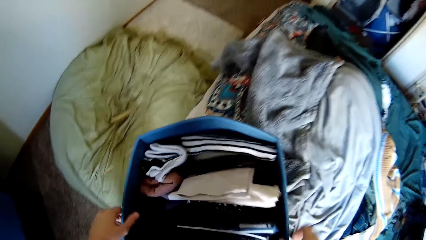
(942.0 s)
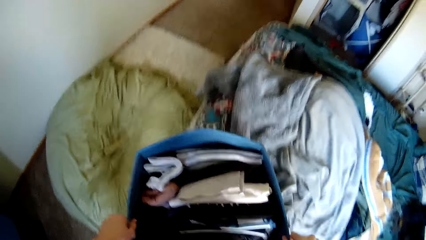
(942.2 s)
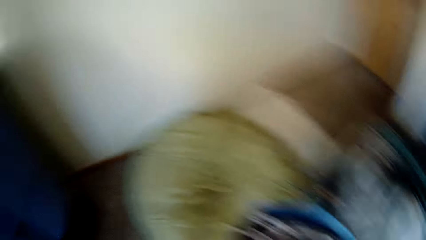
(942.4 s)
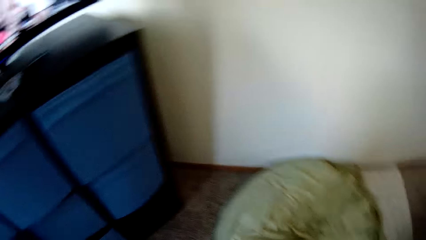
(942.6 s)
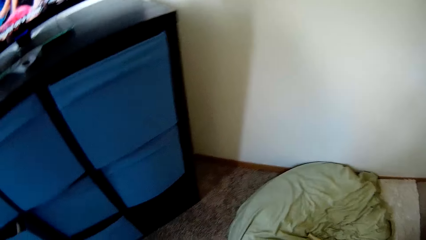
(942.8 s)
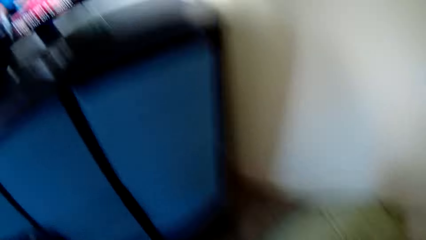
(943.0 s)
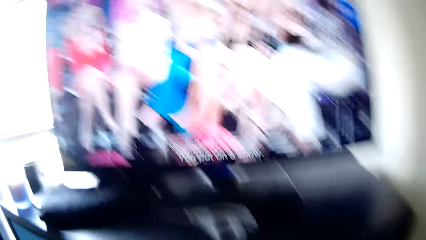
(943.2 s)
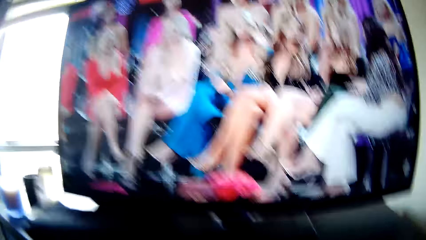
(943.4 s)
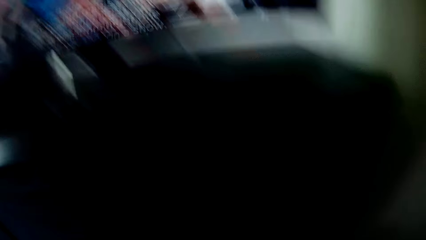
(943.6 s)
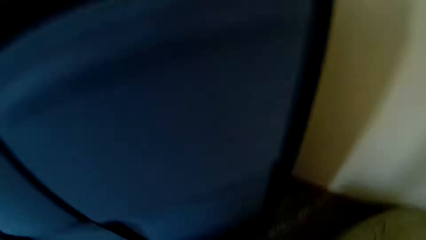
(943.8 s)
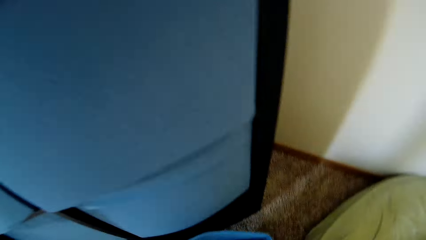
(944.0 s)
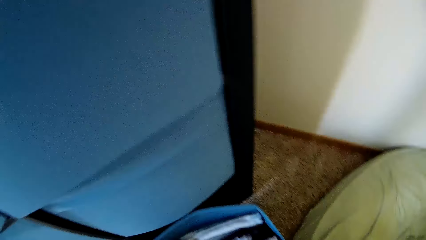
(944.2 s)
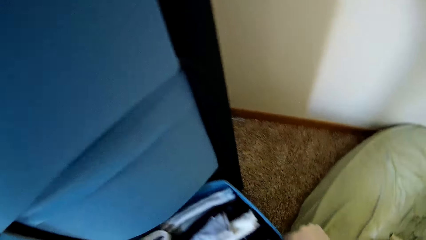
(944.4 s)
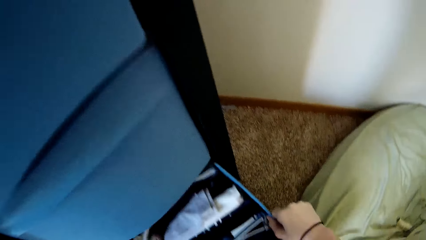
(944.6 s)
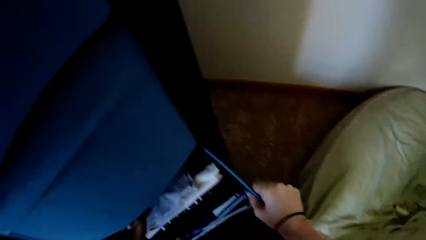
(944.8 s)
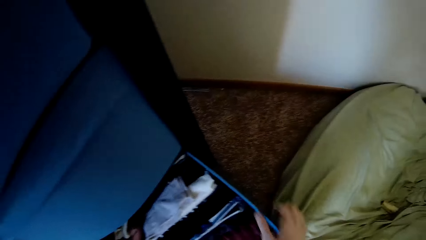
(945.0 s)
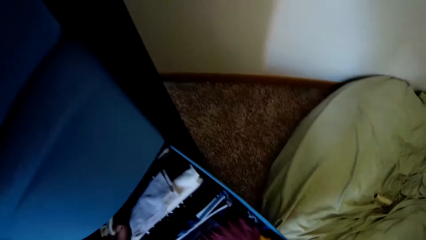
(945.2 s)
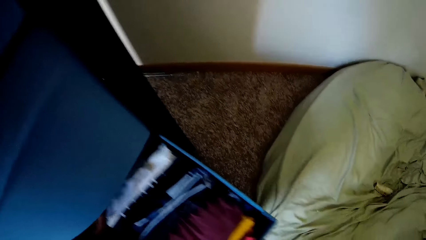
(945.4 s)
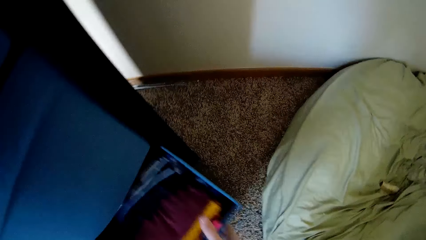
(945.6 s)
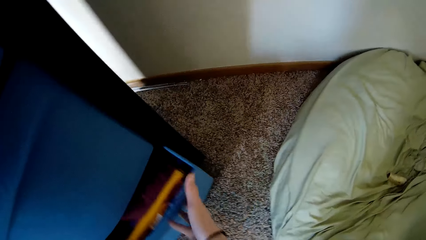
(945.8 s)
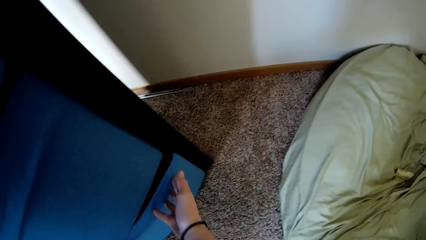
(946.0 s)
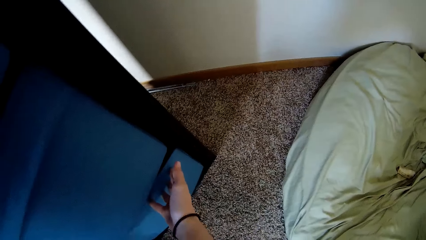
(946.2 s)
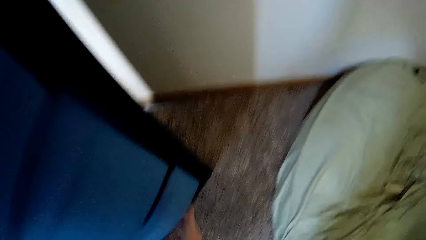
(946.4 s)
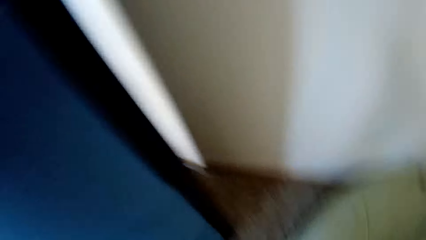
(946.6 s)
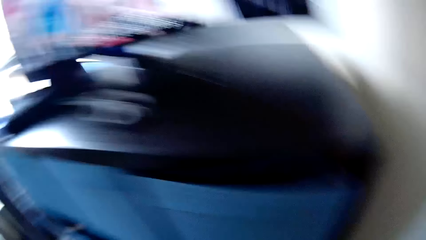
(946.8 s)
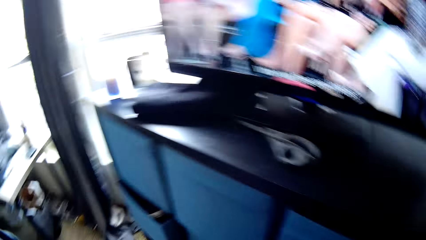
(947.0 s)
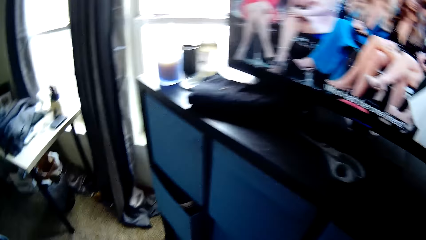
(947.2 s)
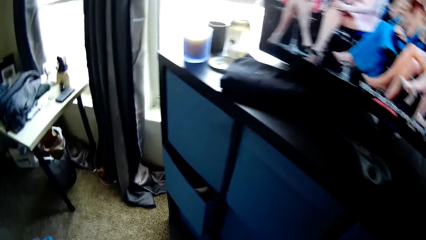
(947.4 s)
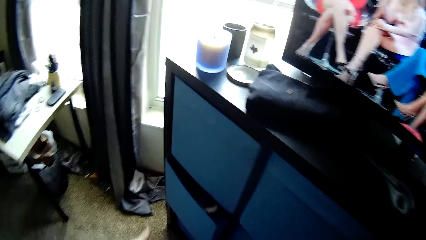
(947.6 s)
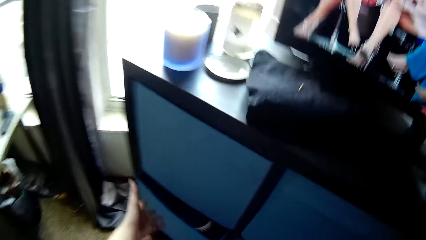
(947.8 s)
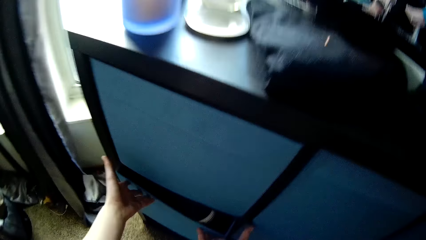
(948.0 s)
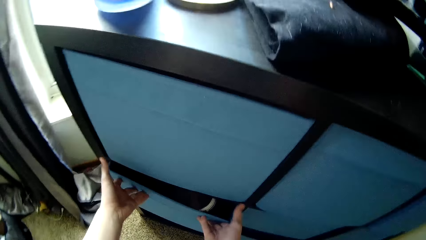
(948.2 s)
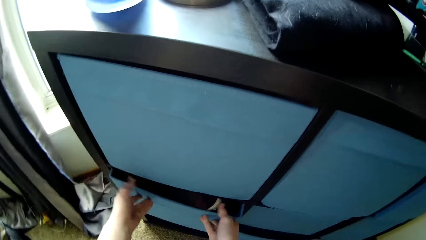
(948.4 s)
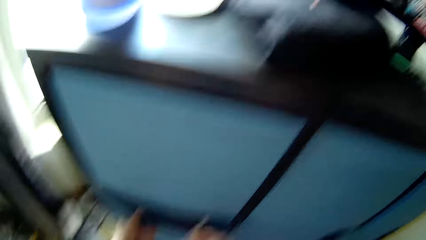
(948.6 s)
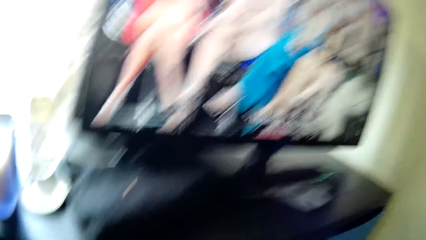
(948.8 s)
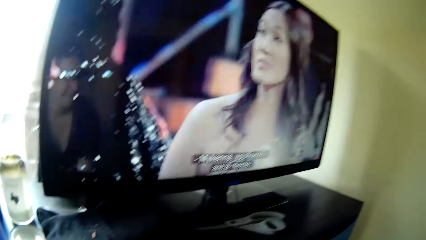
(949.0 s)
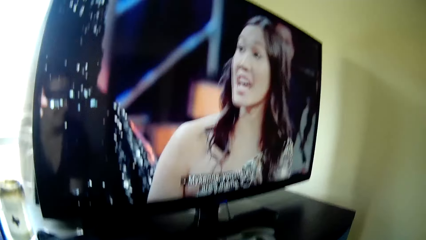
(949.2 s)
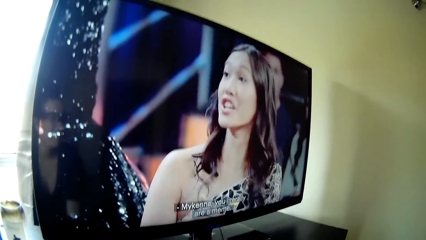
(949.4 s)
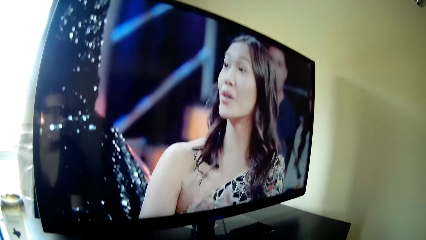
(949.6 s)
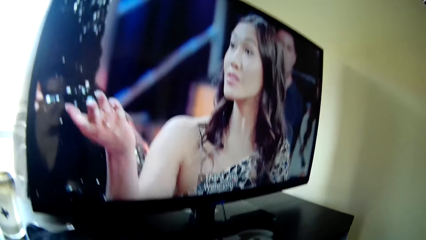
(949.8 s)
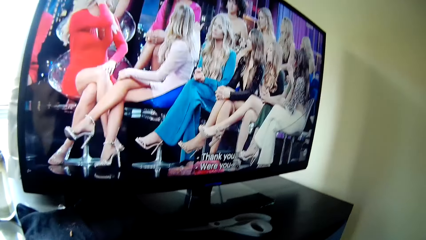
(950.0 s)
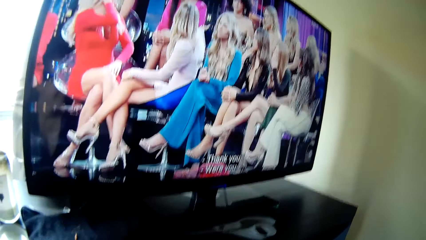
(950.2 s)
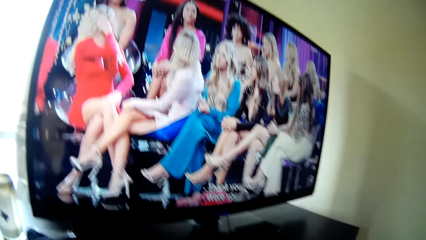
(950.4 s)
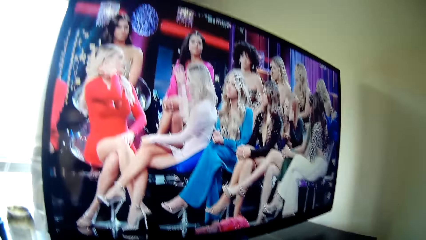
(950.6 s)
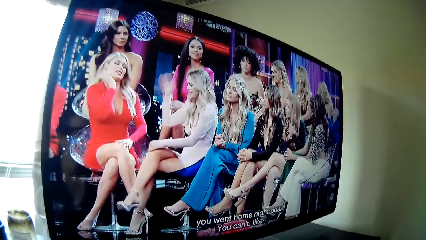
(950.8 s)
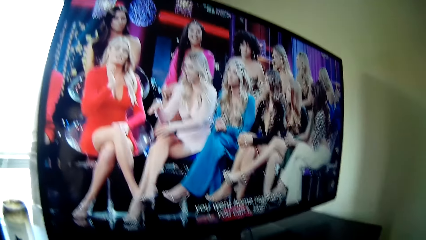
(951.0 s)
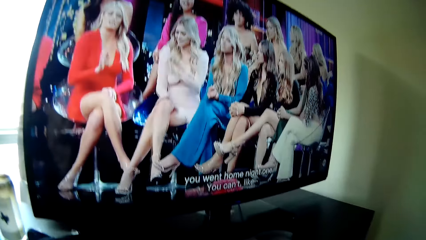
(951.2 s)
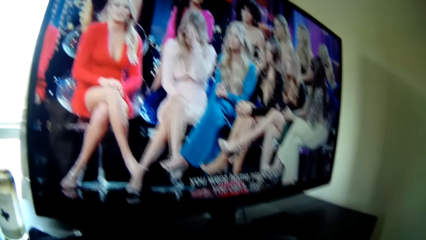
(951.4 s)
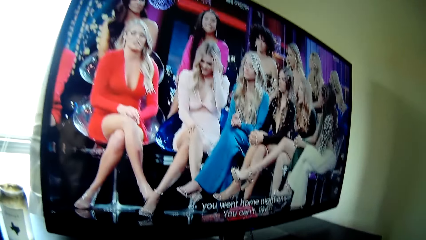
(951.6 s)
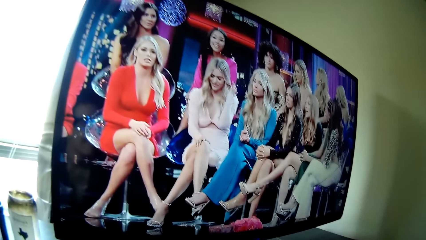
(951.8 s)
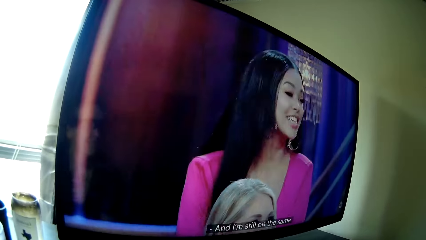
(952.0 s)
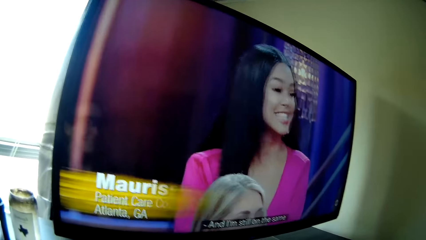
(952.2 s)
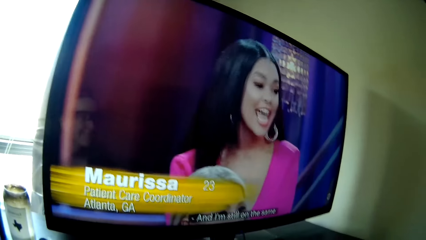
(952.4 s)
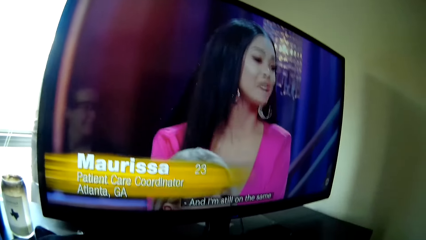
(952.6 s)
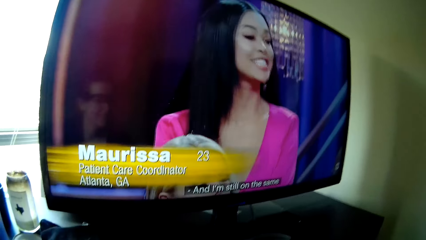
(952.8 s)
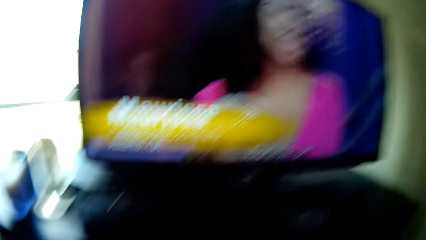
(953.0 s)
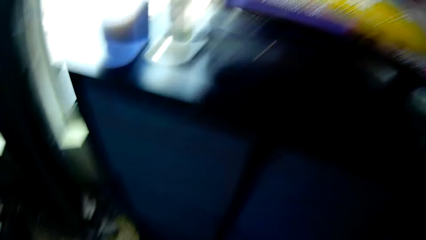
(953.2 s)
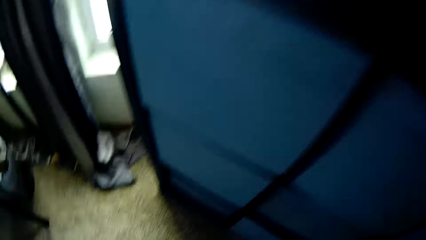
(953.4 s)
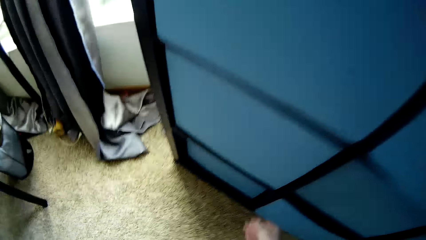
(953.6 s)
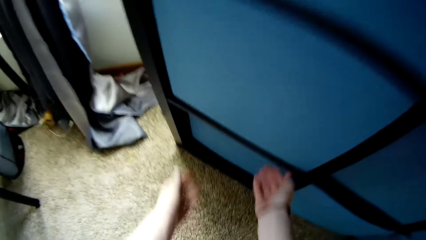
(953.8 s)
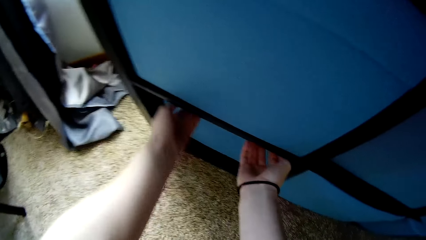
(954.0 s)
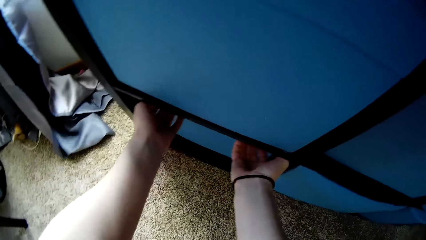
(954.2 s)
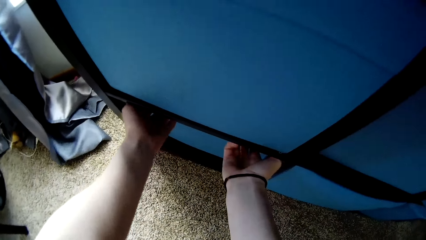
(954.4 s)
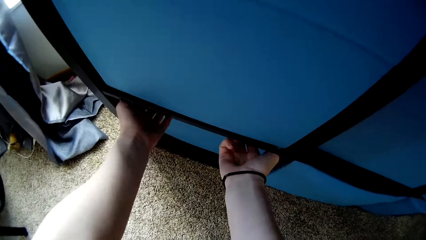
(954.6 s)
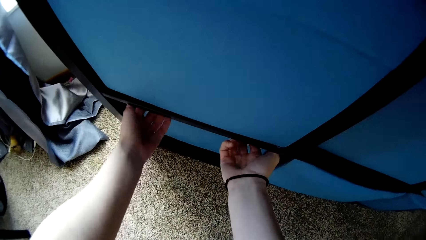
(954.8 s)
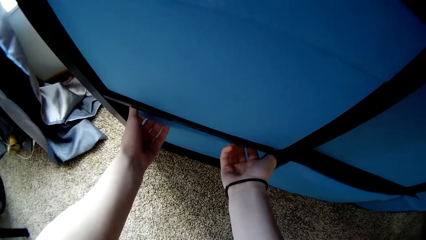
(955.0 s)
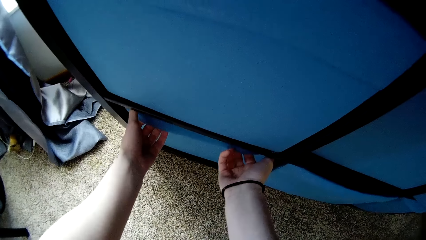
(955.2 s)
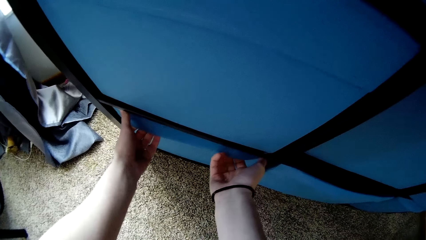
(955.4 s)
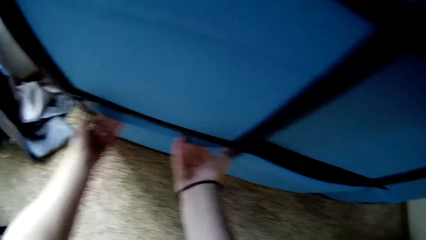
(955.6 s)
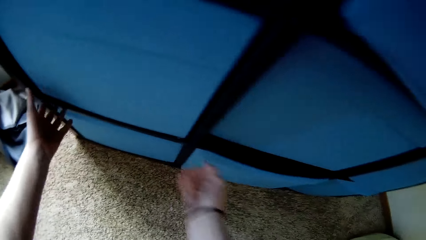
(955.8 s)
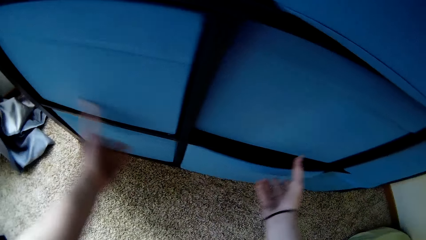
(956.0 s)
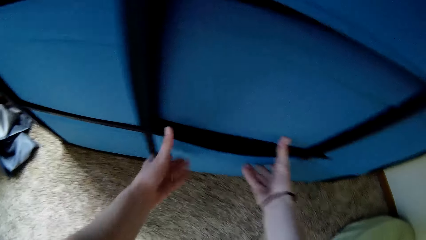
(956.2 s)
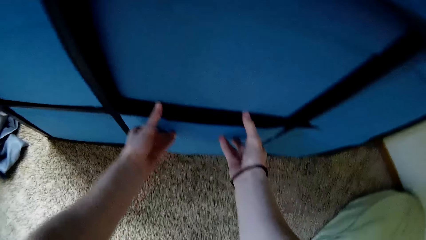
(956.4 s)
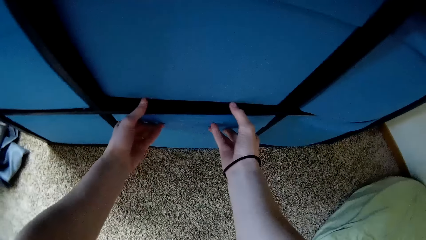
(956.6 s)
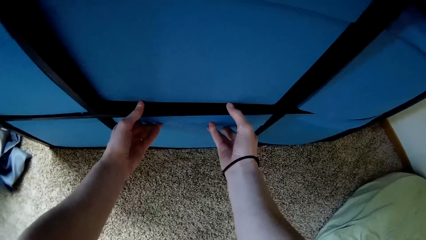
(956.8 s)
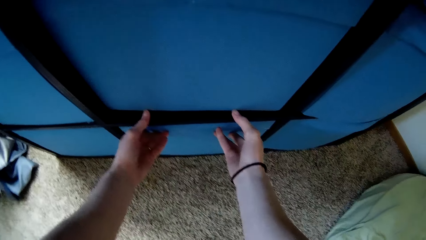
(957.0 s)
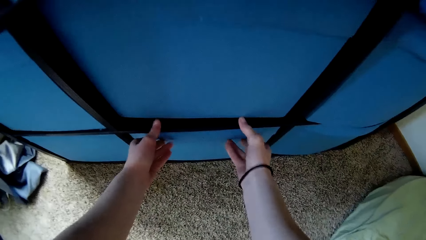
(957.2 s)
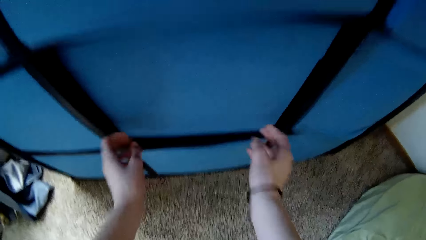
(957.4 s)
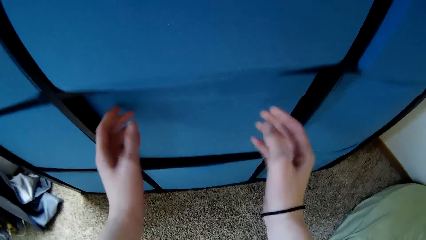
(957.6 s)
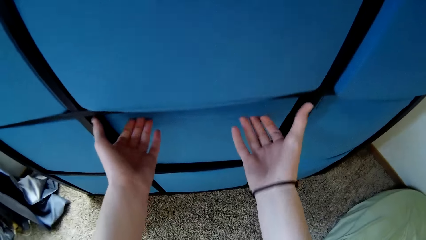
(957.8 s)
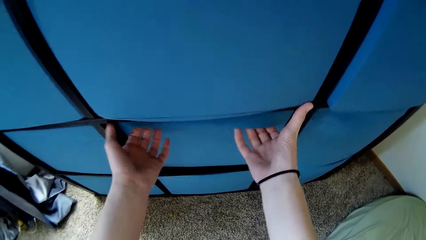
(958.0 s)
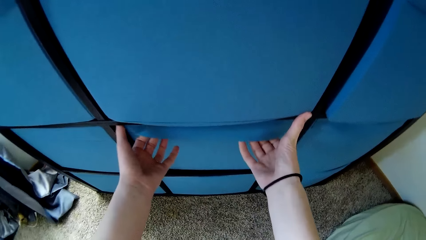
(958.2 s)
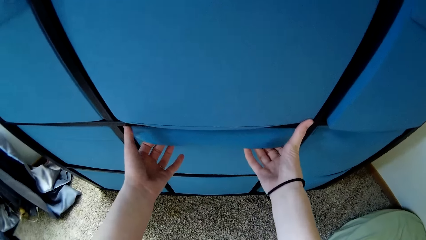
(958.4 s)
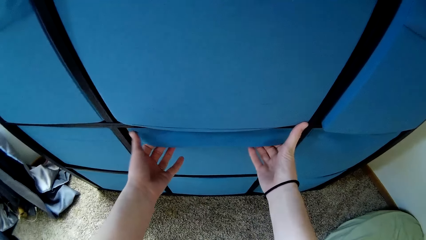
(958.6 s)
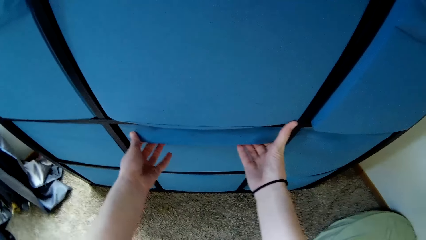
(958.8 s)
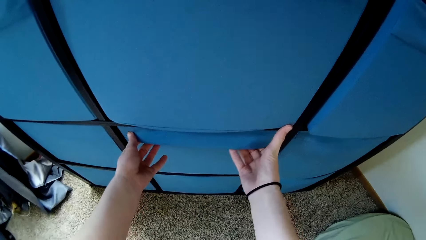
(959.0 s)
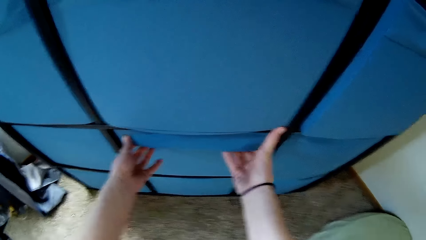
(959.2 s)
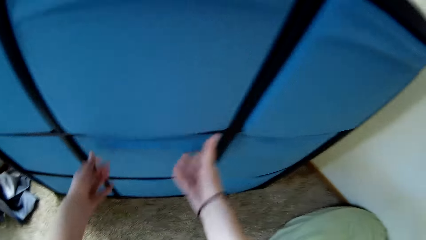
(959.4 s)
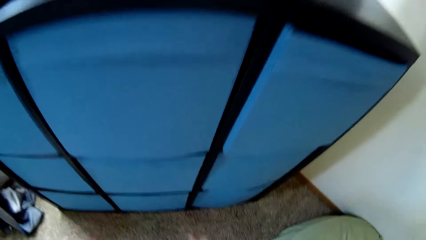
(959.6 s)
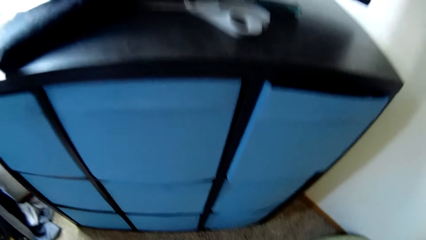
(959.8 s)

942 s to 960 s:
The camera wearer turns around the room. They put the drawer into the wardrobe. They close the drawer. They walk around the room. They turn around the room. They shut other drawers of the wardrobe. They hold the drawer. They hold the drawer again. They move the drawer.
